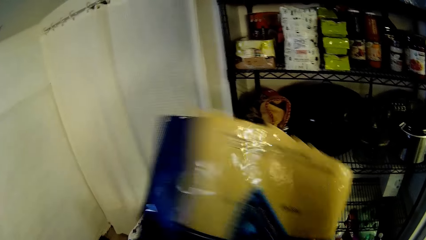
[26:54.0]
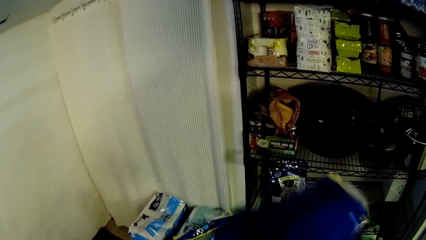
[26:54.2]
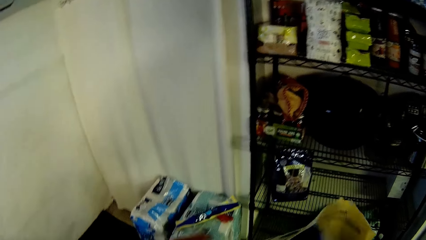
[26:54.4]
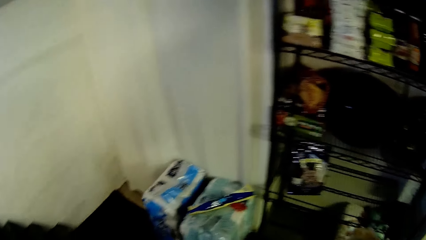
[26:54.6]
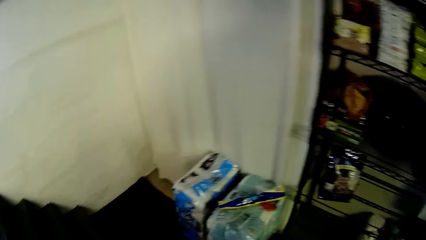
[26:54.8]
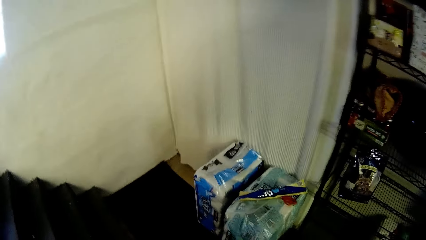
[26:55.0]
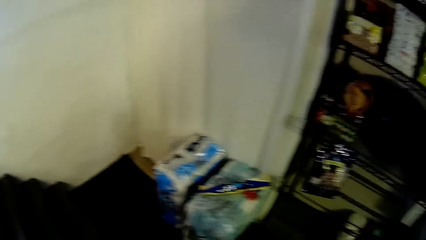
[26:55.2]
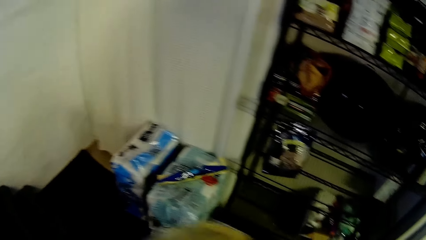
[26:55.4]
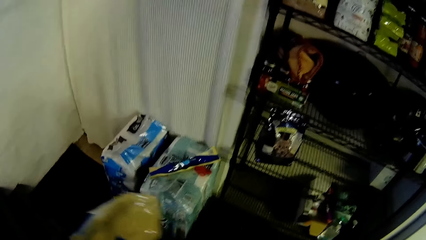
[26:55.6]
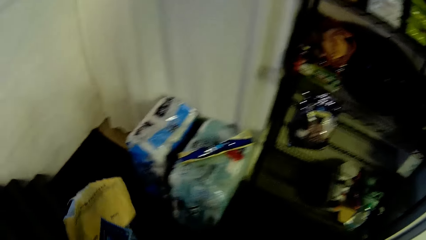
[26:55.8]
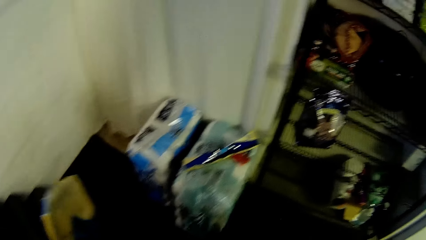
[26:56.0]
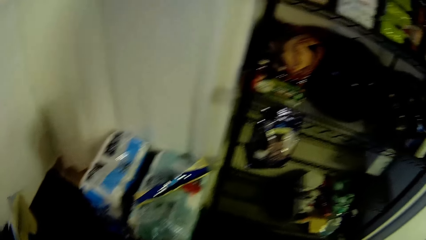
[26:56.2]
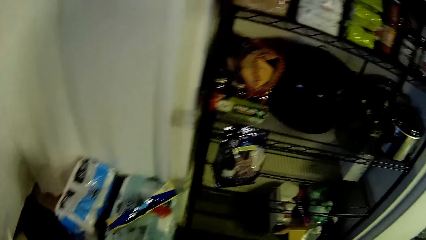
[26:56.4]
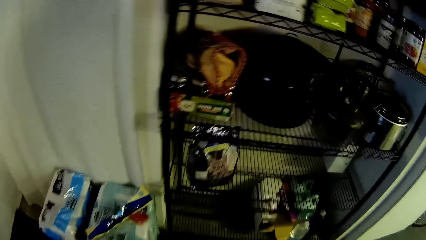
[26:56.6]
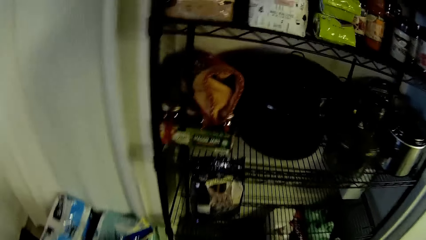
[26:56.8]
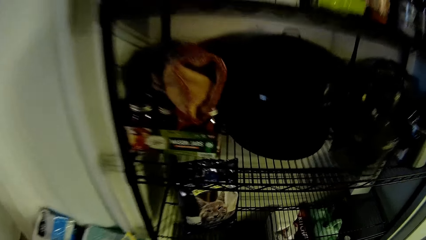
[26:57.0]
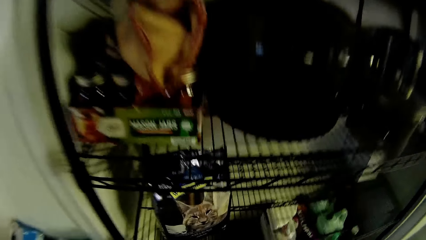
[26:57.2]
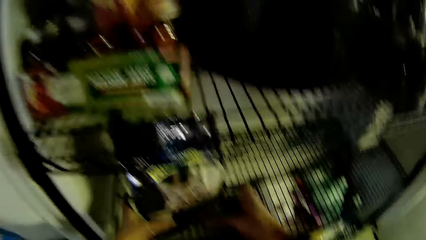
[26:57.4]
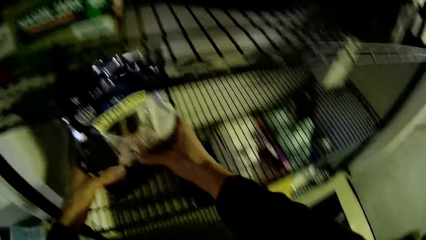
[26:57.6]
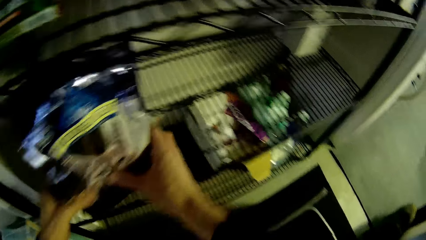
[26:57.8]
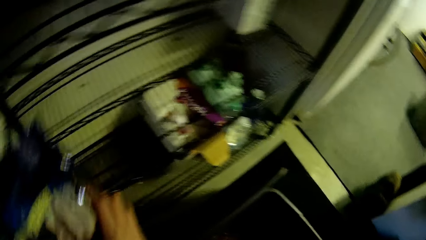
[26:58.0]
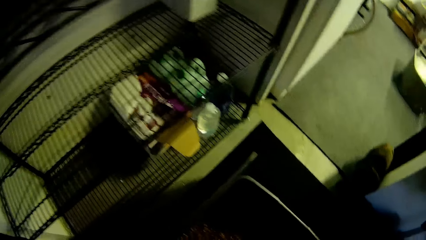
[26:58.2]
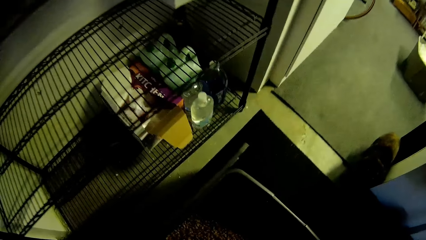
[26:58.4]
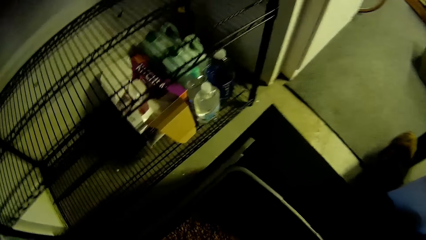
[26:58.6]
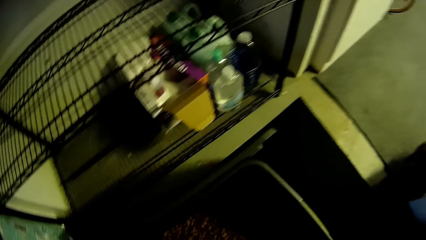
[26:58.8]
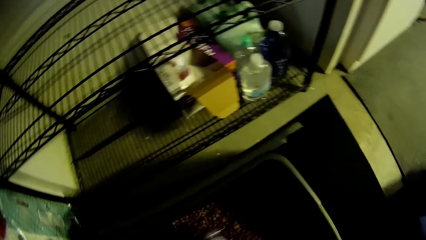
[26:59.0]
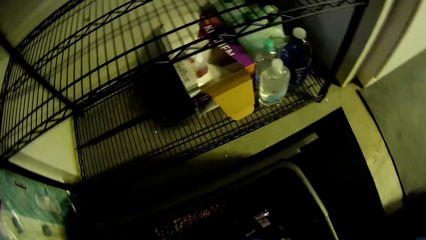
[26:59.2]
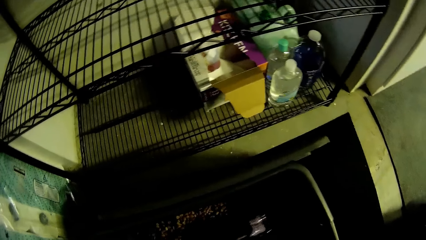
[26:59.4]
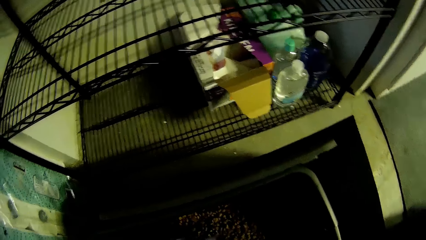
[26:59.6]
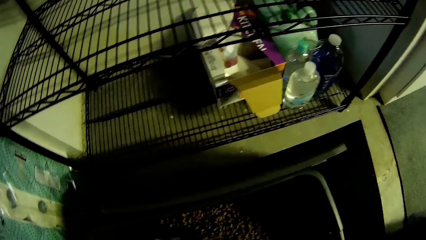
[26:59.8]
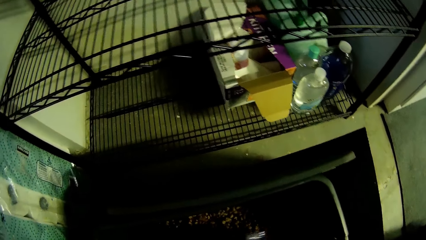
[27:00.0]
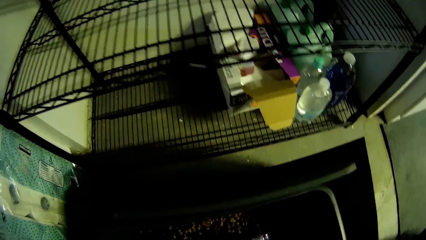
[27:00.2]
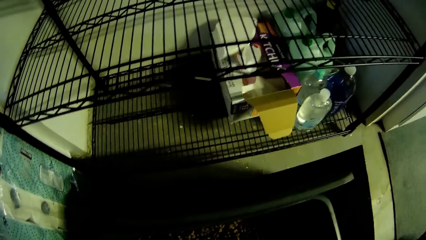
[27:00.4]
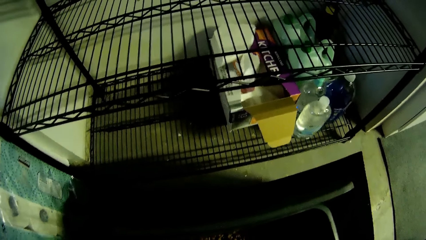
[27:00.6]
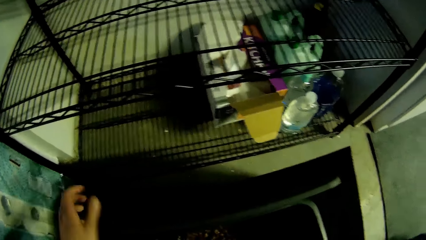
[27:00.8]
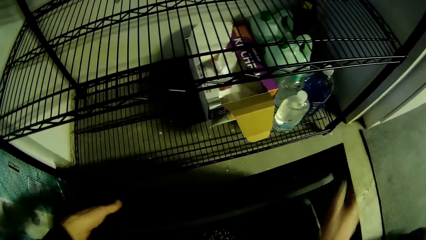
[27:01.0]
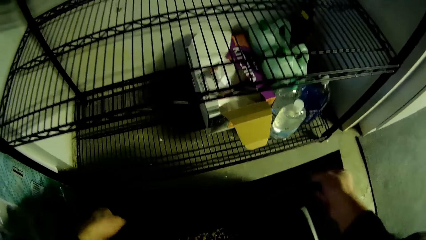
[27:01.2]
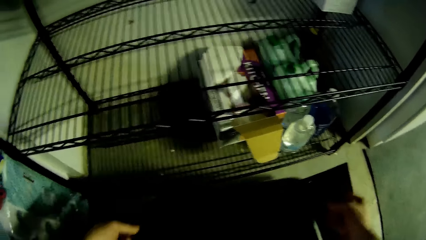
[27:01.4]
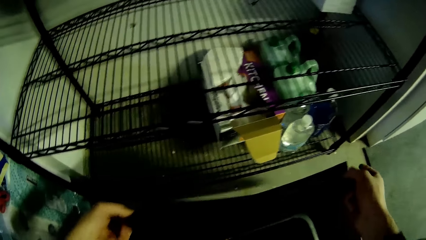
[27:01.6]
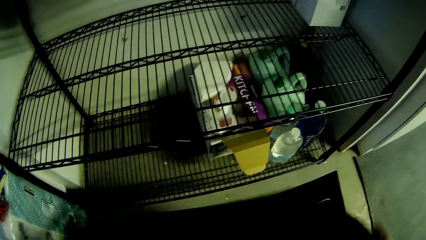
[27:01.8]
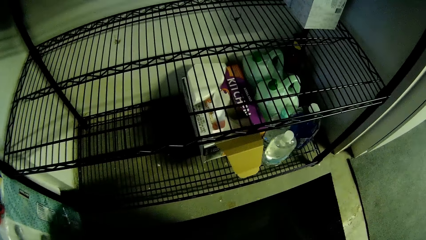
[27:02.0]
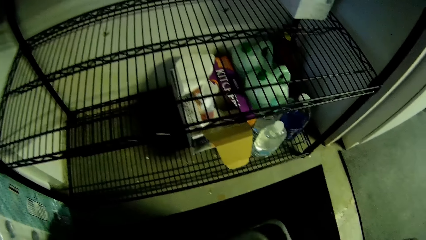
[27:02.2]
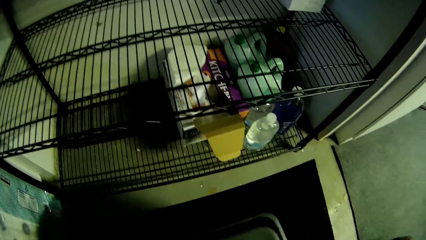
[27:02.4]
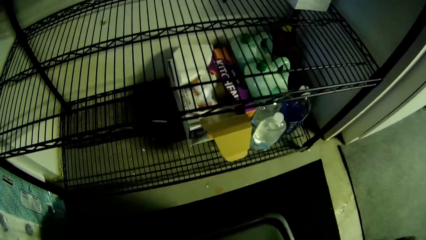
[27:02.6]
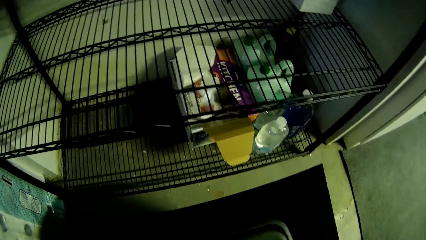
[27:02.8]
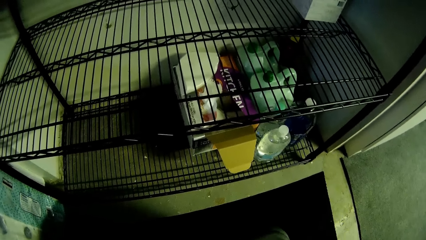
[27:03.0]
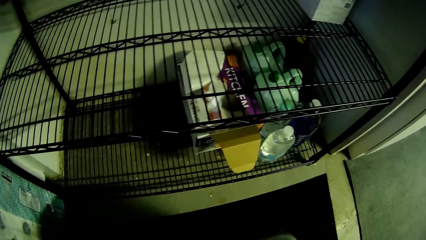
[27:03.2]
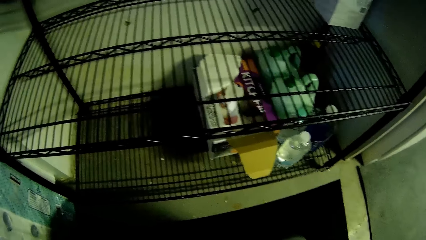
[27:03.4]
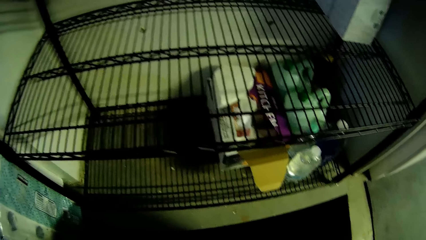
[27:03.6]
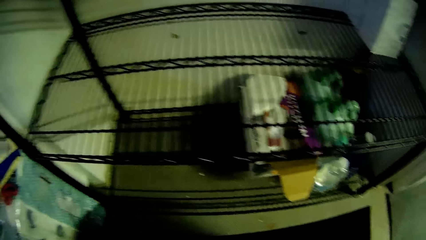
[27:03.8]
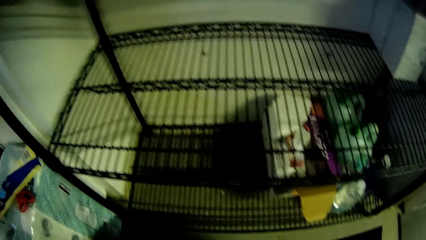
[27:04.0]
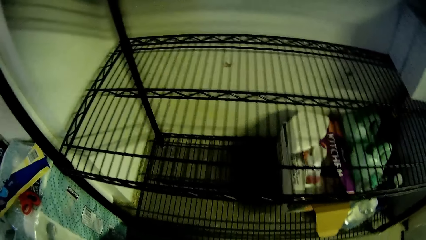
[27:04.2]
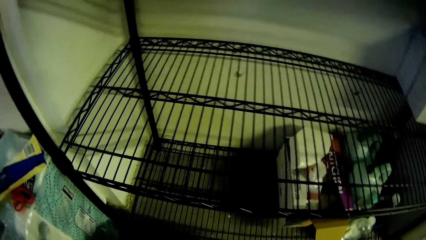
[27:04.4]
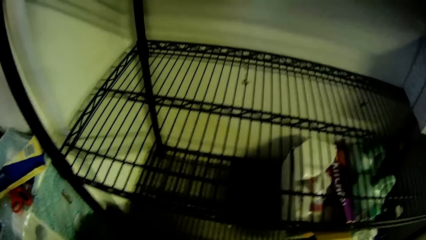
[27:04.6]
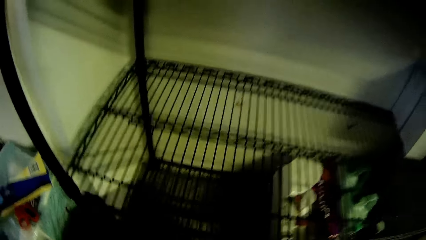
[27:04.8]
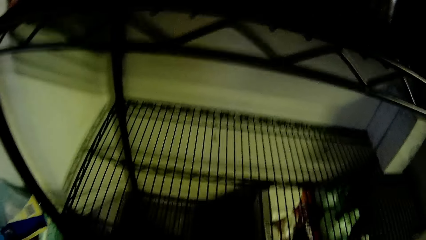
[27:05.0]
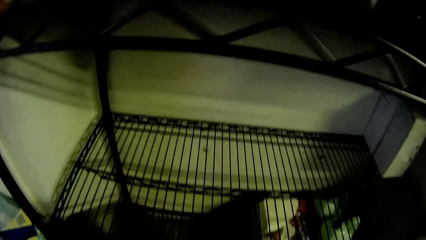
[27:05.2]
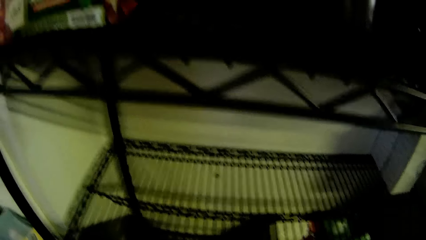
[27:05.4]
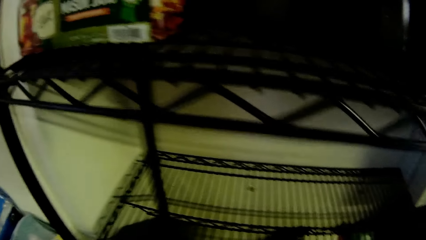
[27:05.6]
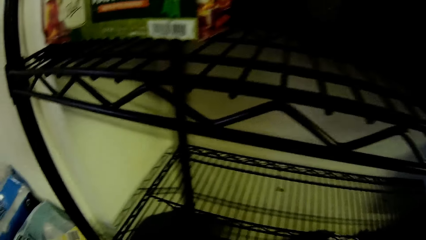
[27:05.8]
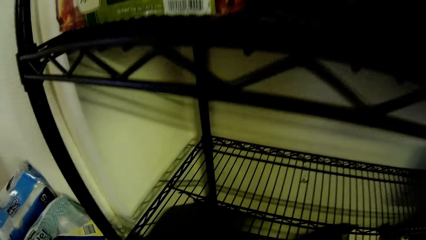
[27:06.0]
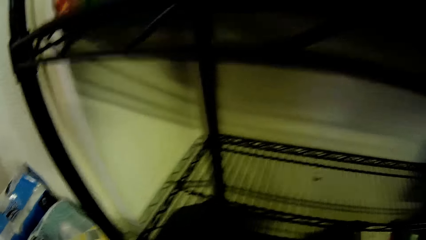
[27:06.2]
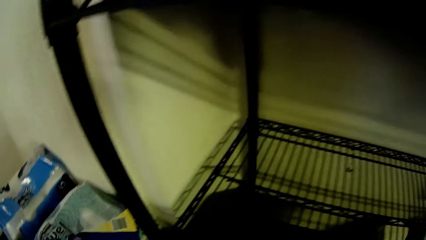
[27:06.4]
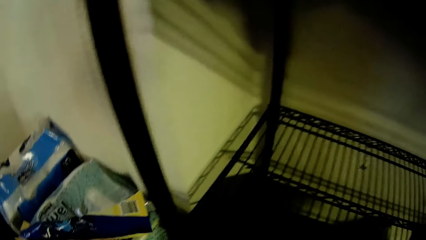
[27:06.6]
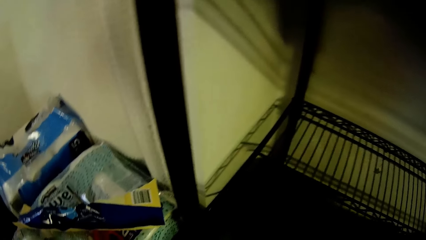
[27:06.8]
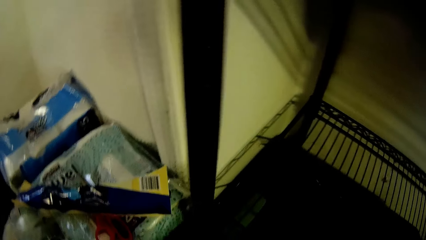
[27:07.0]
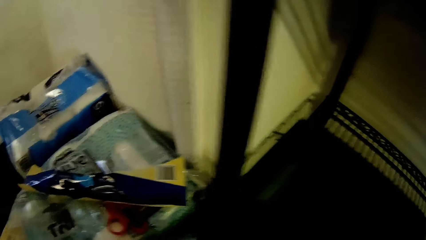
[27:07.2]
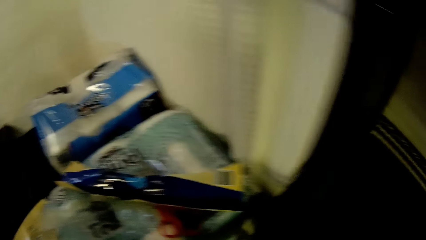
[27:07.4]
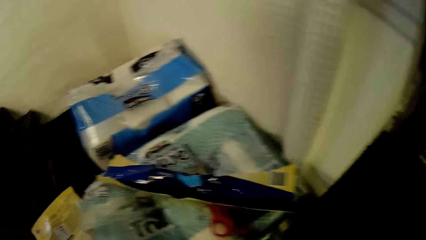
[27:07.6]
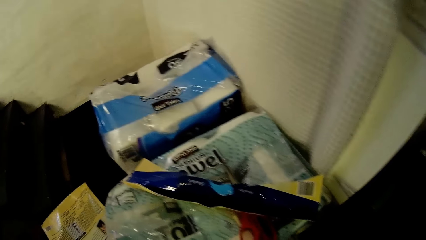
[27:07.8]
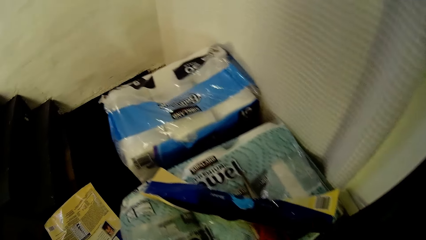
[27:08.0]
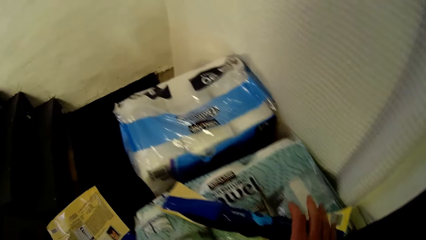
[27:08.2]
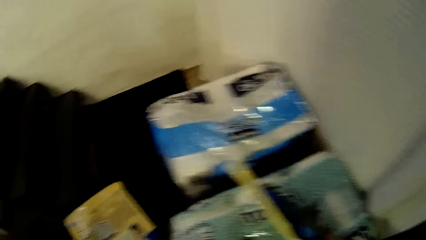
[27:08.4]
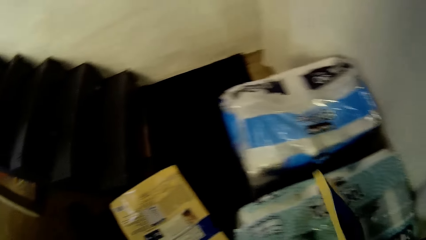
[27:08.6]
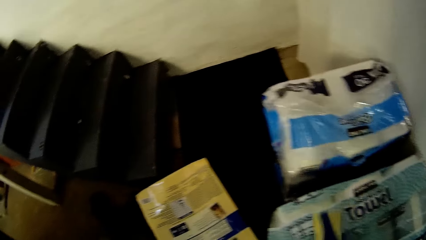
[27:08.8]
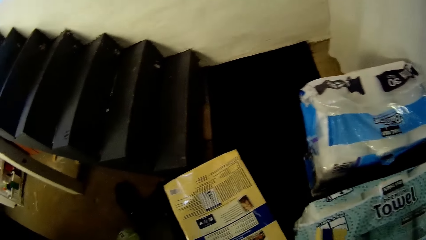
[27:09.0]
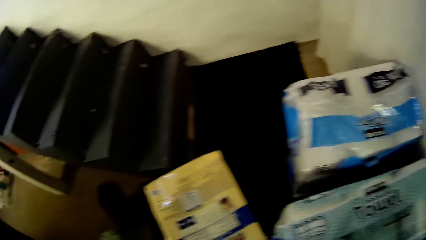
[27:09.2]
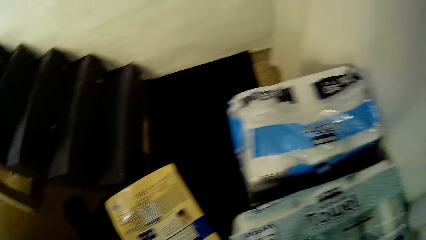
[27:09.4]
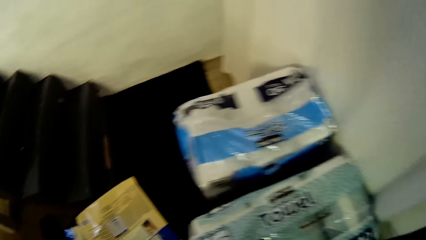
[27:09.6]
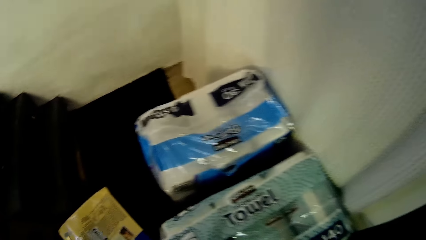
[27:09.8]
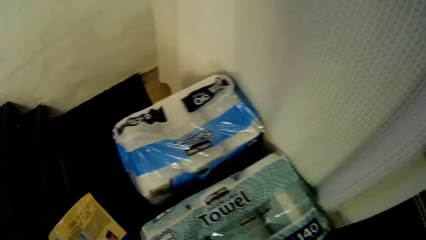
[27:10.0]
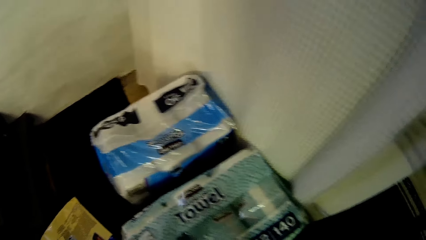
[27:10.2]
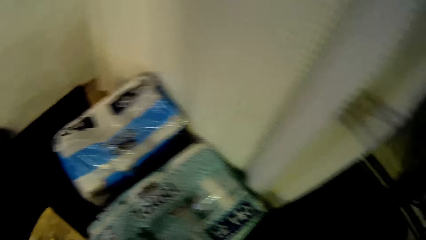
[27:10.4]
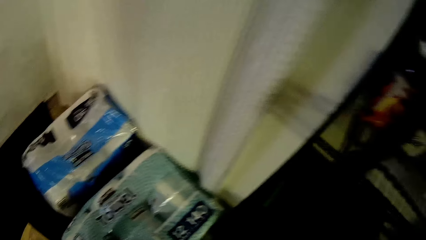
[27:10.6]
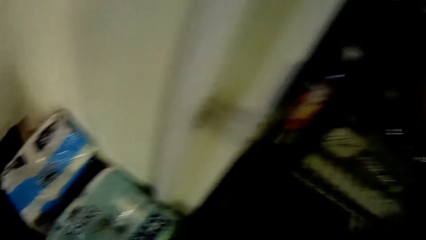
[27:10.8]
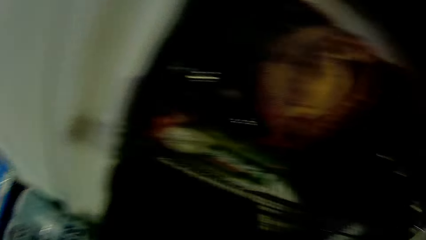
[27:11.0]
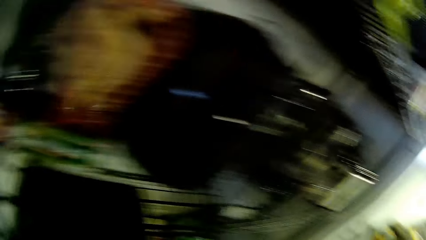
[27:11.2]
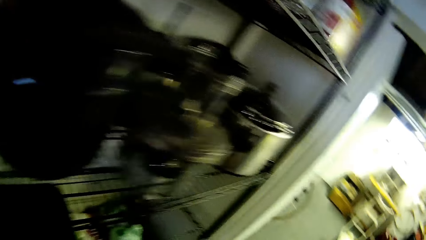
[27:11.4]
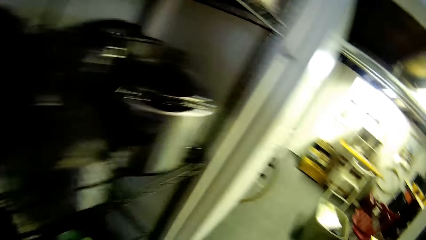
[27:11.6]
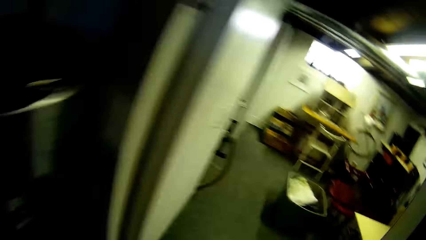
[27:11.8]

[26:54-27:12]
The camera wearer passes the bag from his right hand to his left hand. He drops the bag on the floor with his left hand. He picks a bag of cat food from the shelf with his hands. He pours something. He drops the bag of cat food in the bucket with his hands. He picks a lid from the floor with his hands. He covers the bucket with the lid in his hands. He looks around. He drops the bucket on the shelf with both hands. He picks the pair of scissors and the bag seal from the pack of towel with his right hand. He looks around.
